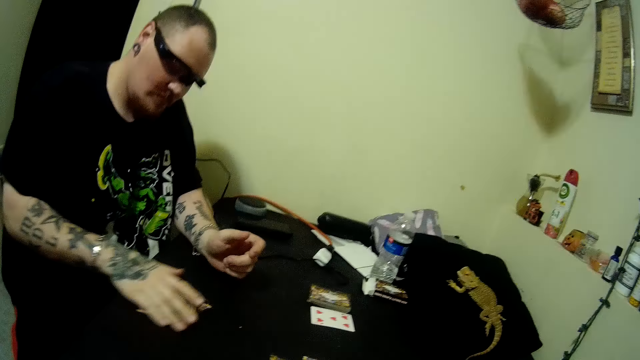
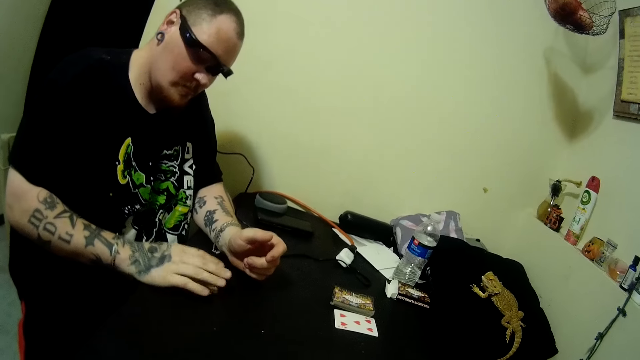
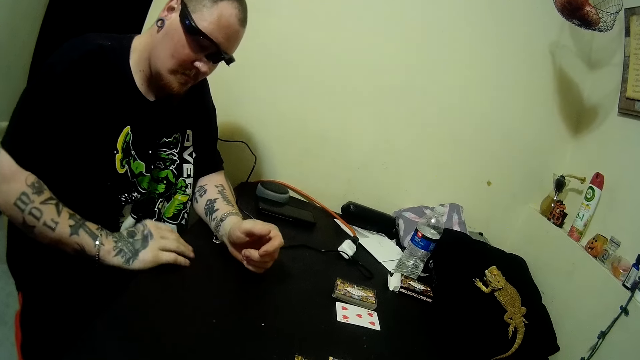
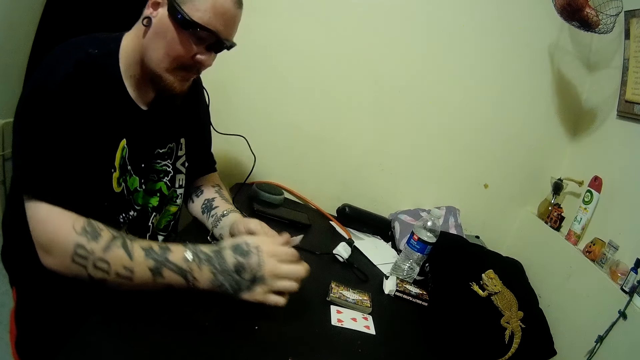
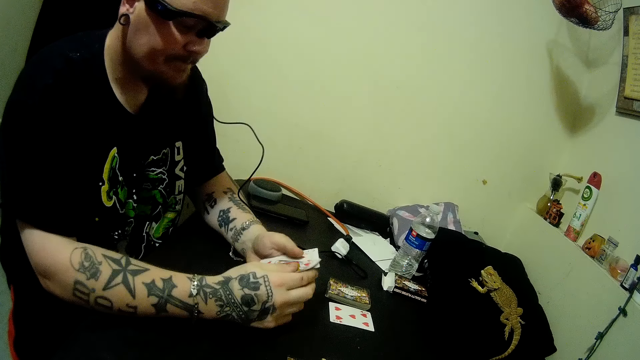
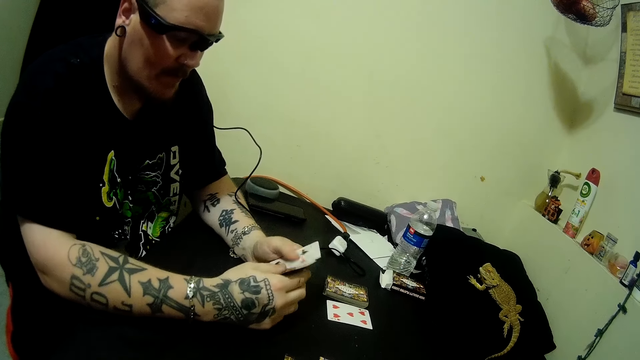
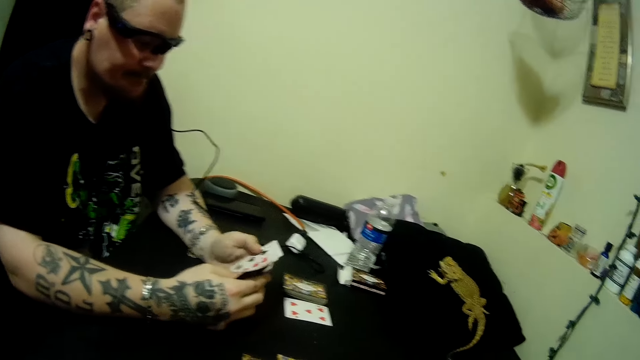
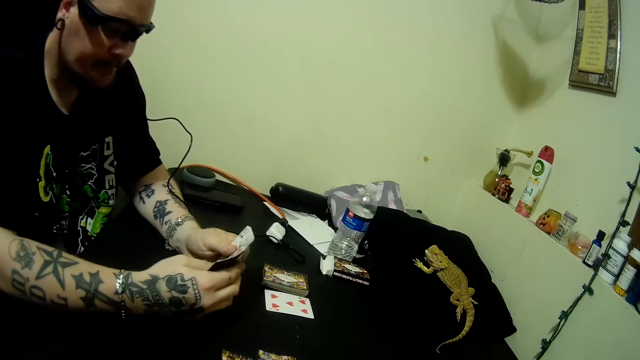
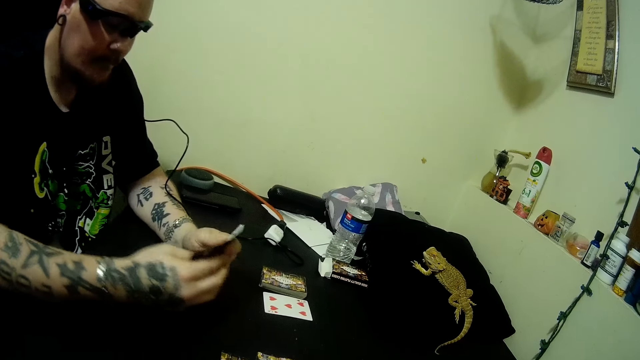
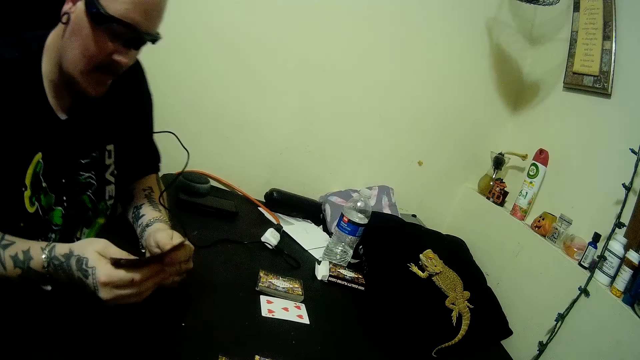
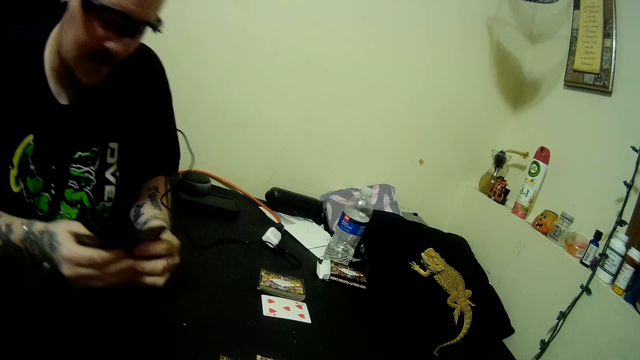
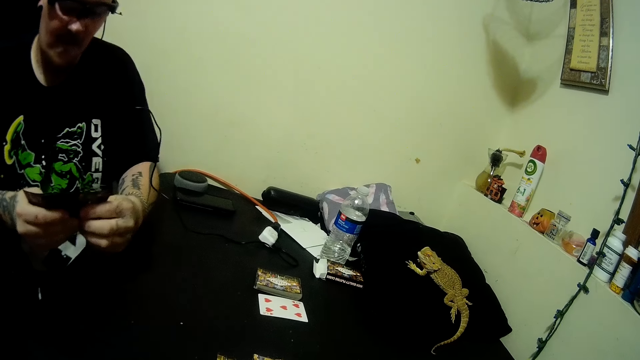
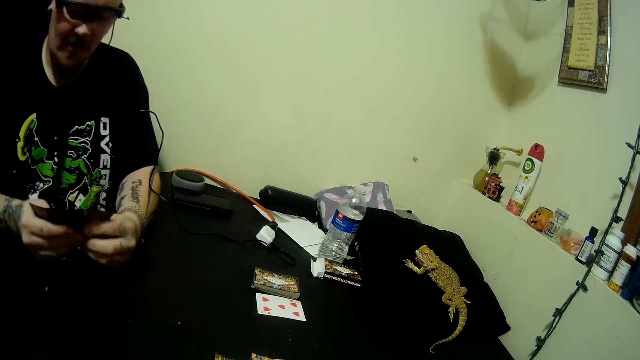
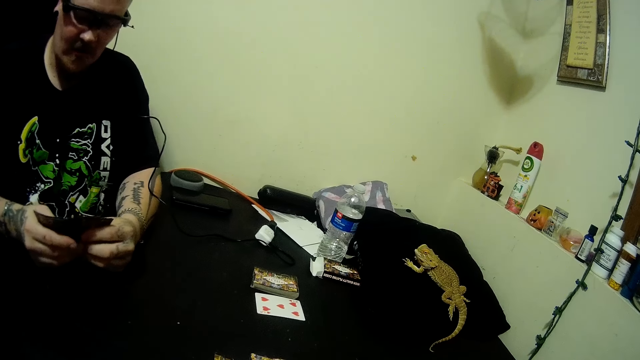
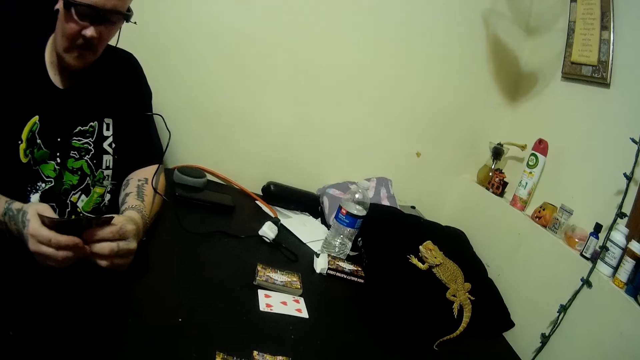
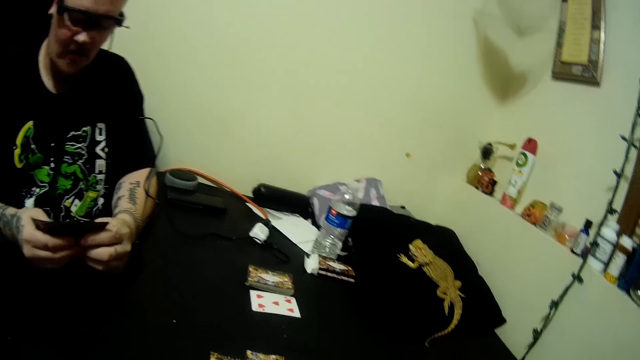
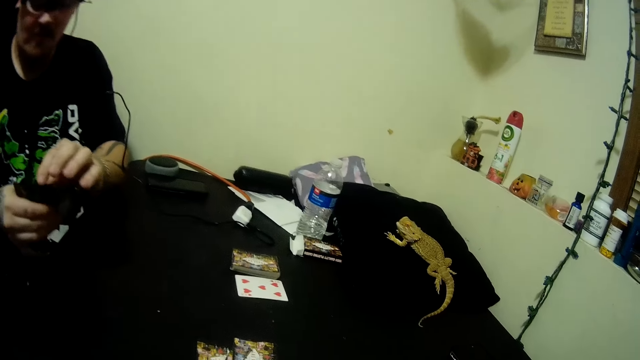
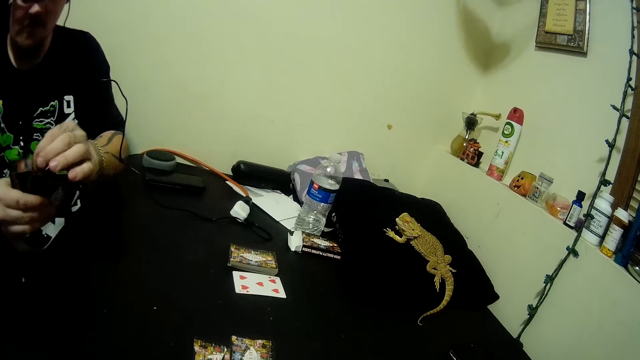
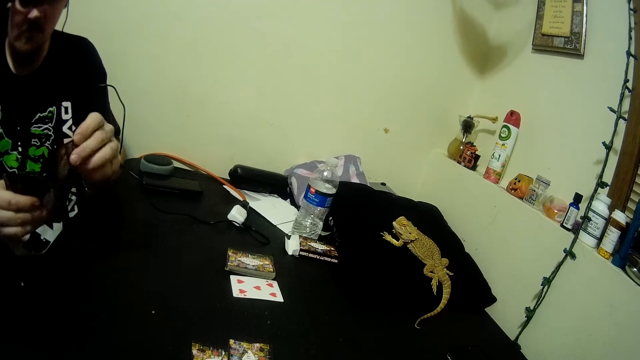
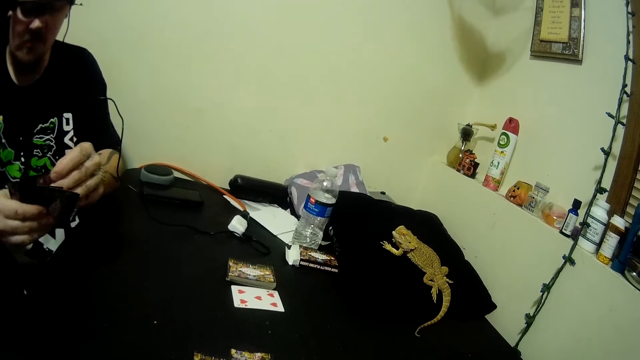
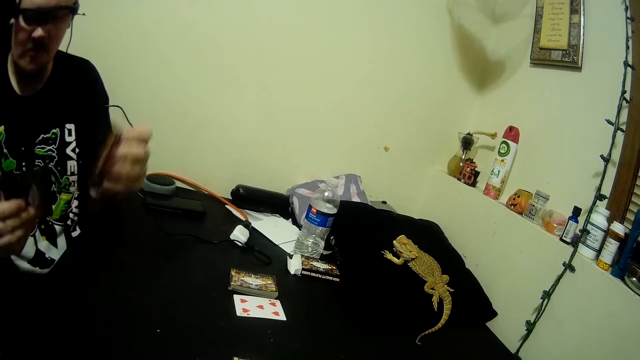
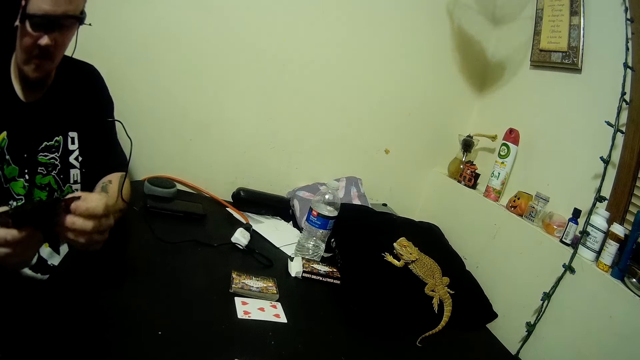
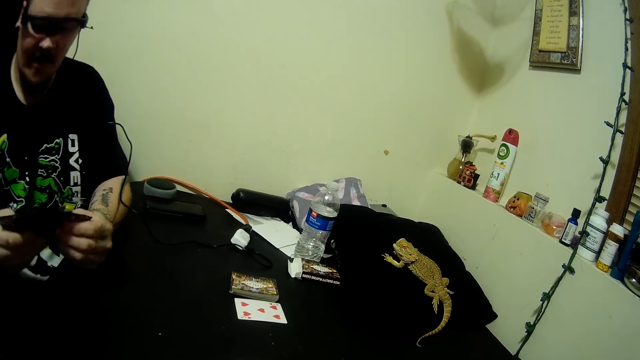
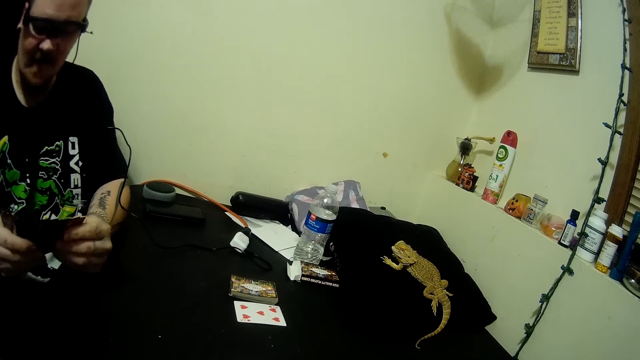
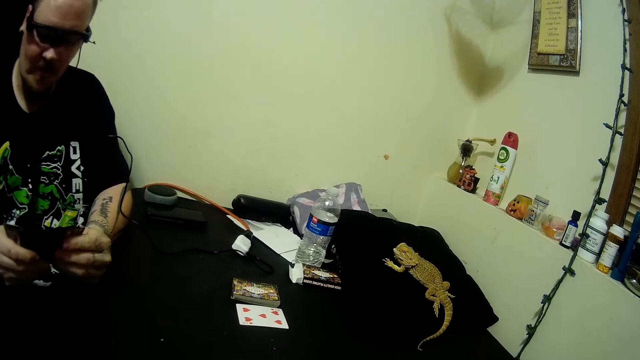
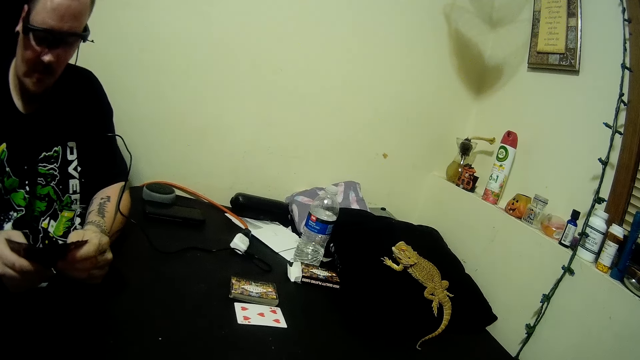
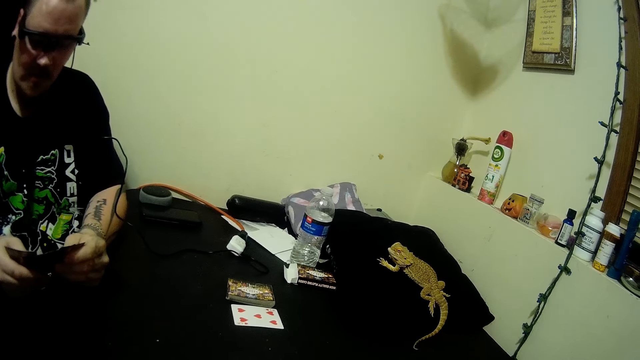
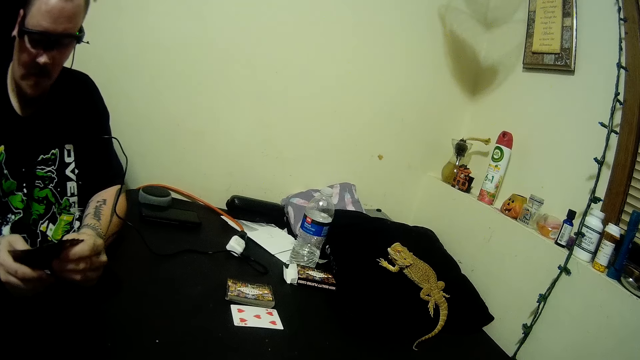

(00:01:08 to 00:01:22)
A man pulls his hand off the card. The man picks up cards from the table with his right hand. The man holds the cards with his two hands. The camera wearer interacts with the man. The man spreads the cards. The man holds the cards with both hands. The man picks up a card. The man arranges the cards on his hands. The man puts the card in between the cards. The man picks up a card. The man puts the card behind the card. The man spreads the cards. The man holds the cards with both hands.

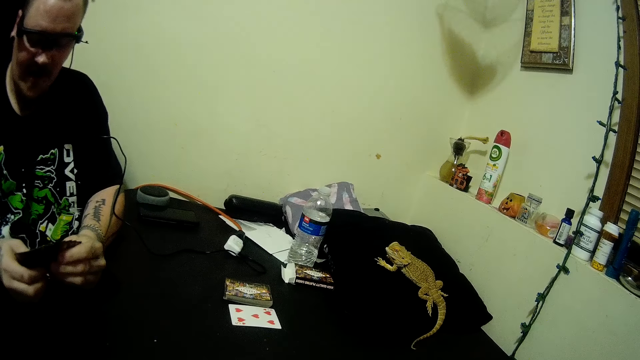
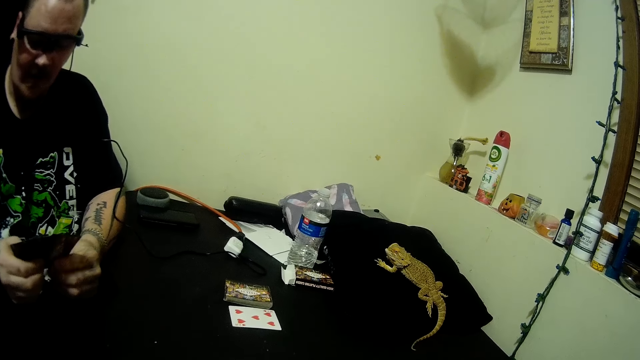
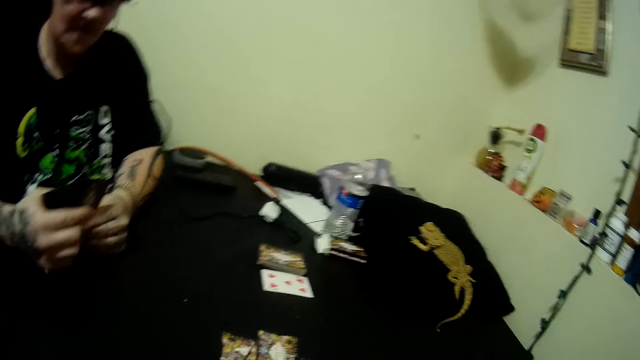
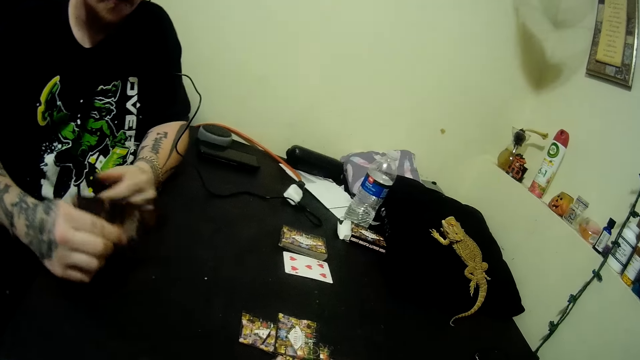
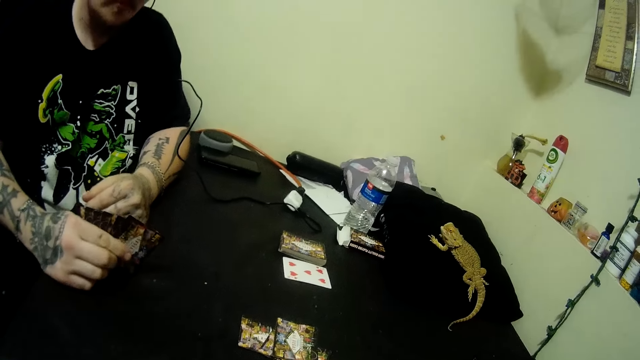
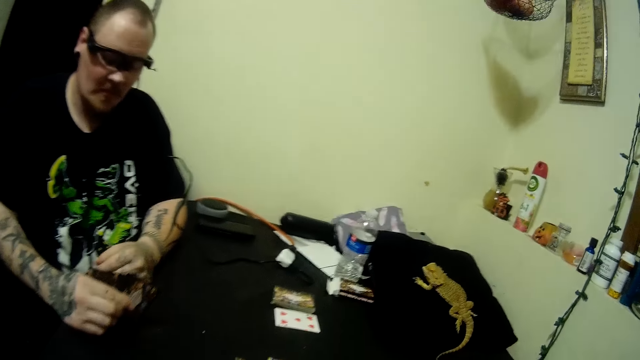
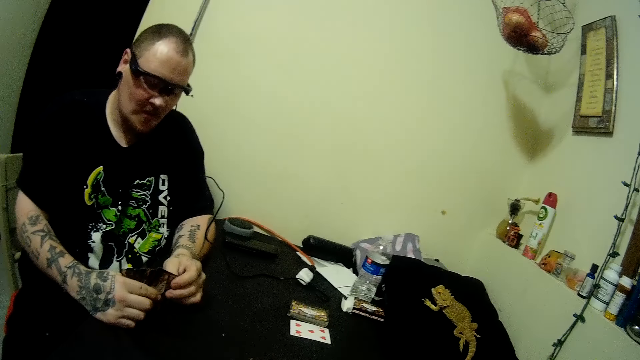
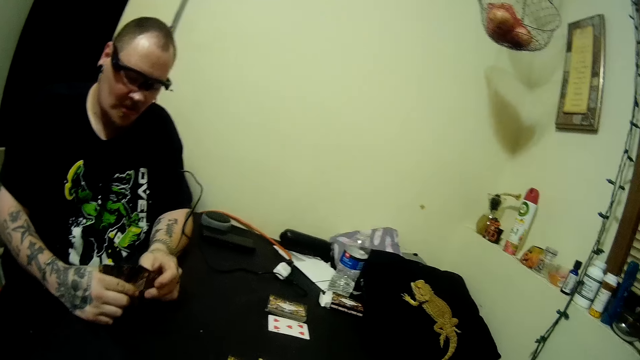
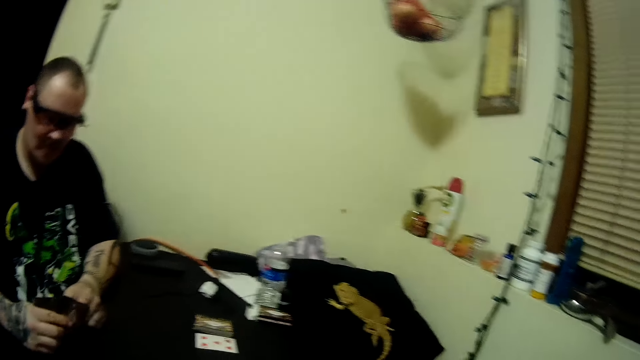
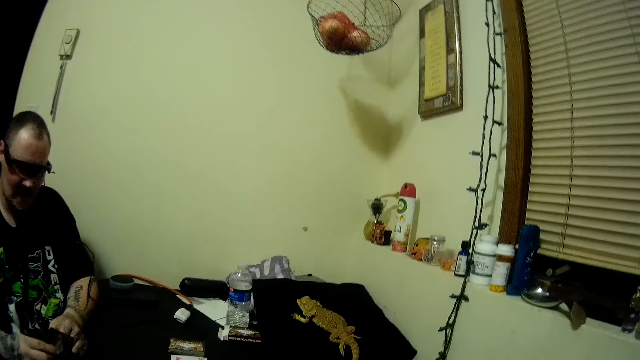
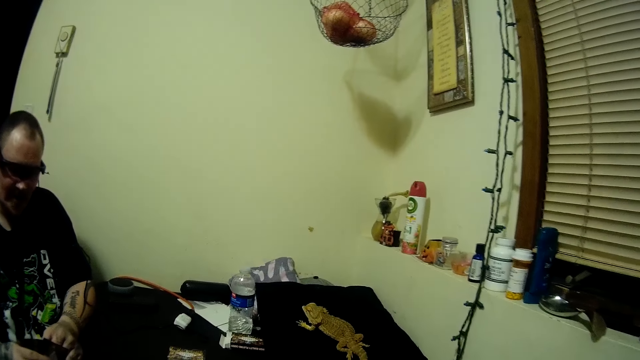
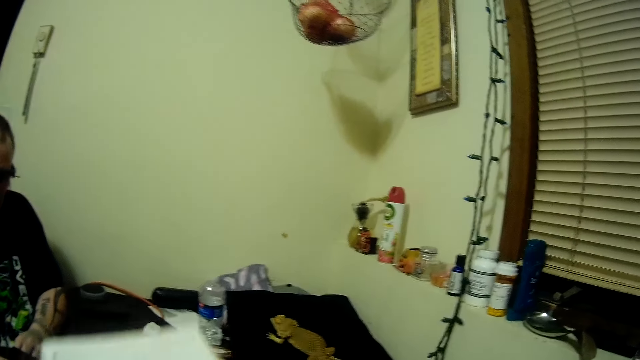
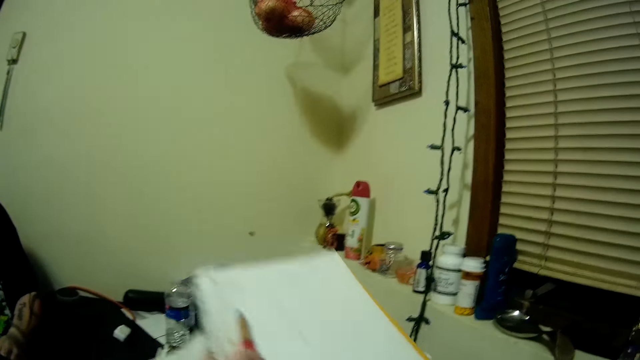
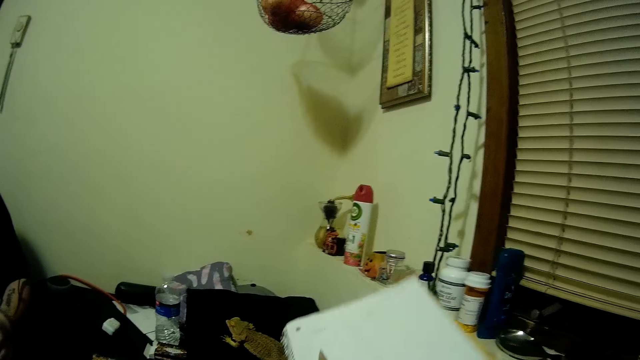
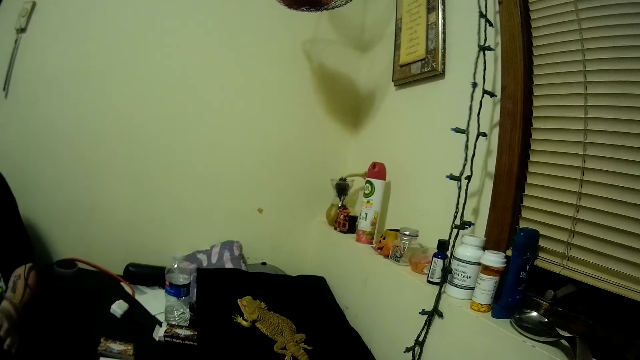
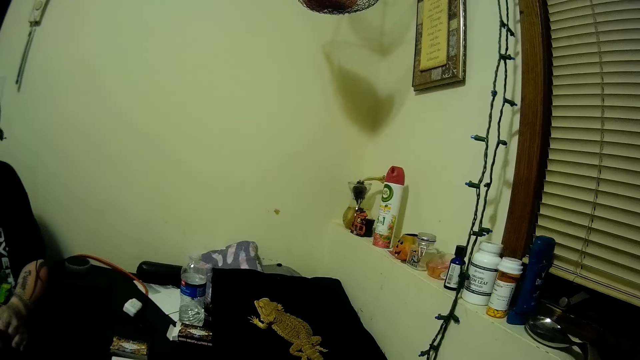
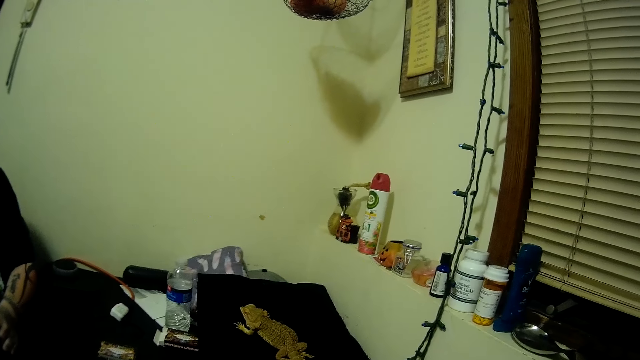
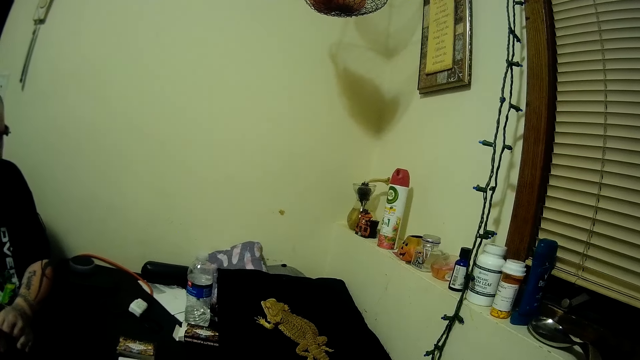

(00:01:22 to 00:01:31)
The man pulls his hand off the cards. The man places his right hand on the table. The man holds the cards with both hands. The man pulls his hand off the cards. The camera wearer lifts the papers or books. She drops the books on the table with her right hand.
